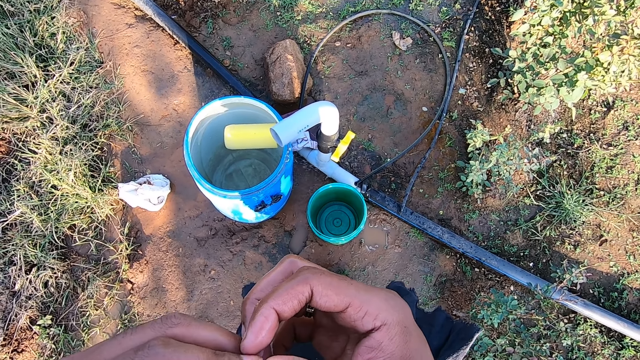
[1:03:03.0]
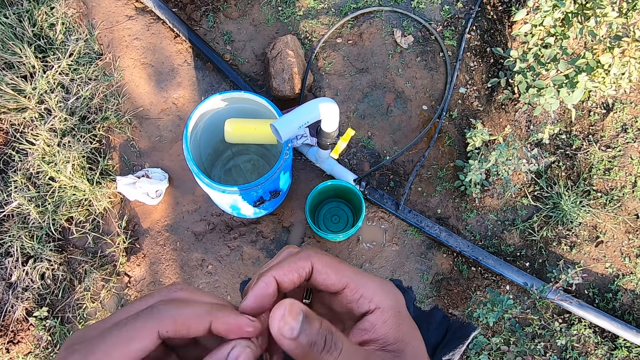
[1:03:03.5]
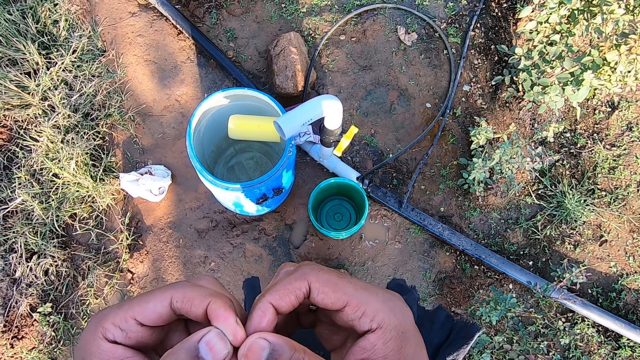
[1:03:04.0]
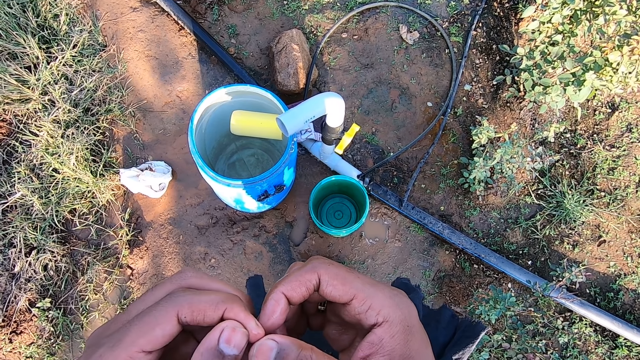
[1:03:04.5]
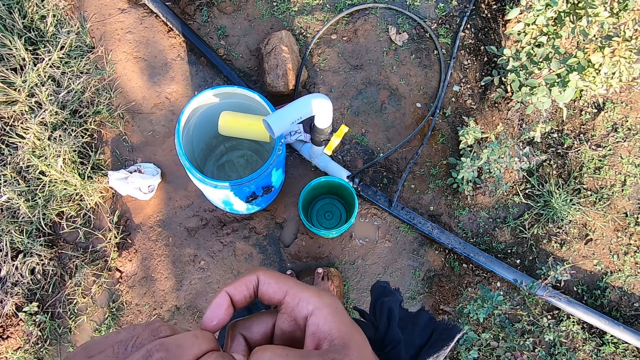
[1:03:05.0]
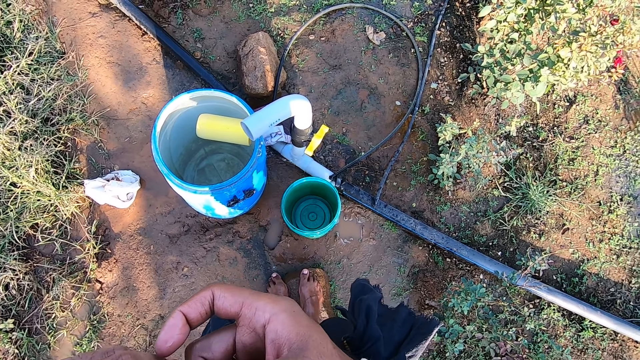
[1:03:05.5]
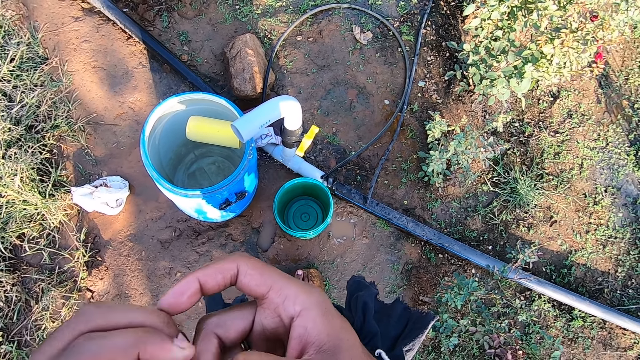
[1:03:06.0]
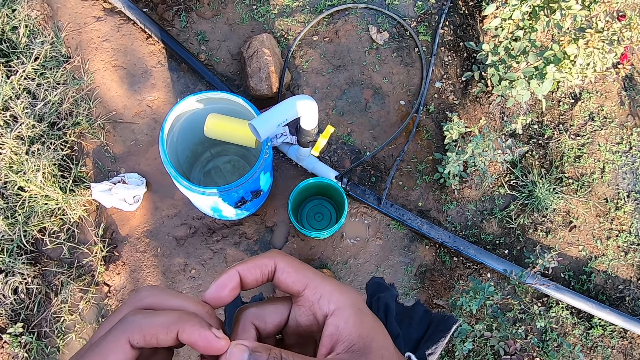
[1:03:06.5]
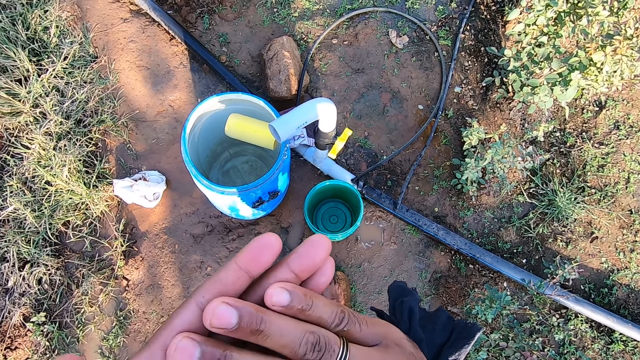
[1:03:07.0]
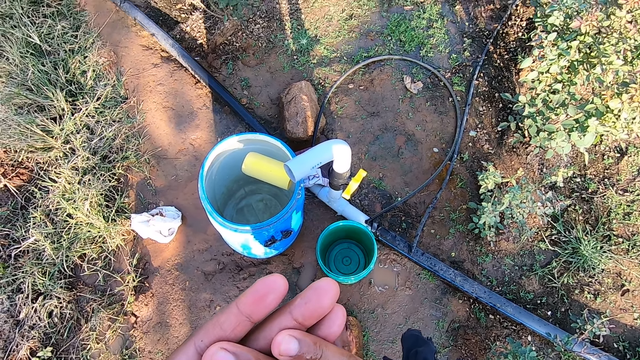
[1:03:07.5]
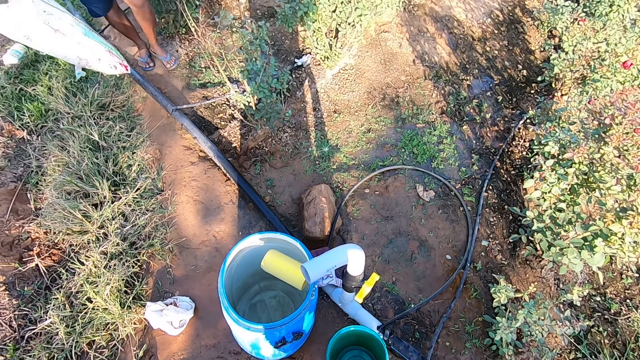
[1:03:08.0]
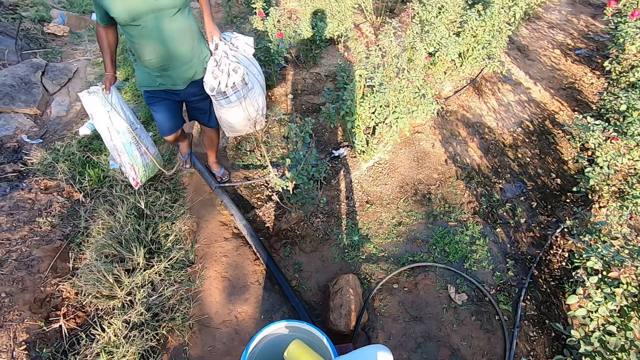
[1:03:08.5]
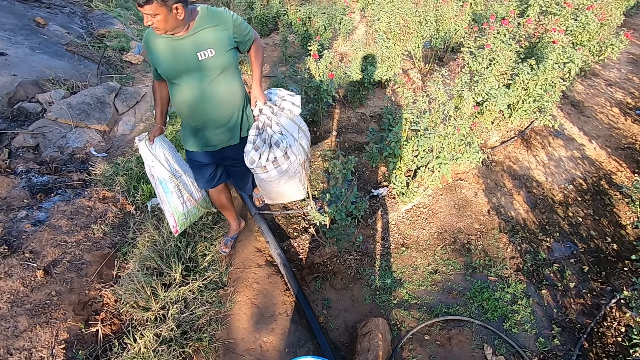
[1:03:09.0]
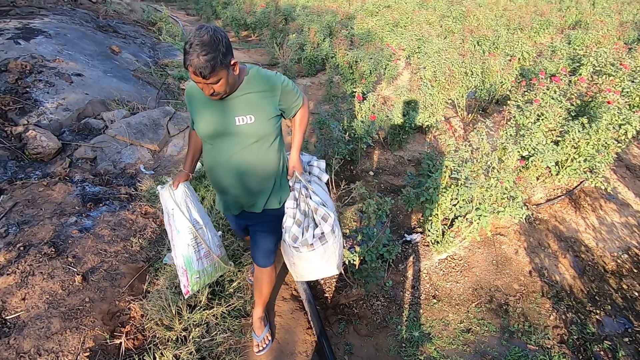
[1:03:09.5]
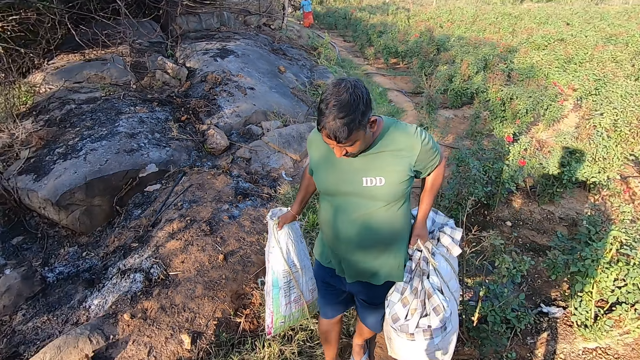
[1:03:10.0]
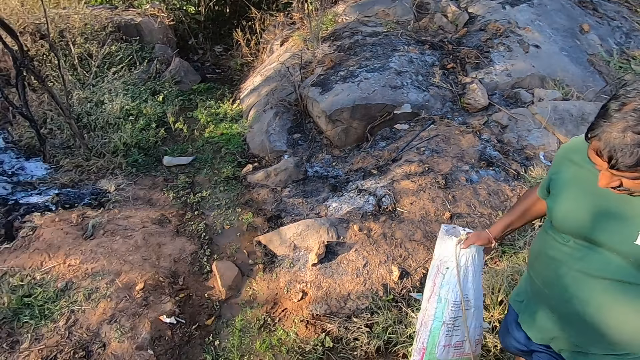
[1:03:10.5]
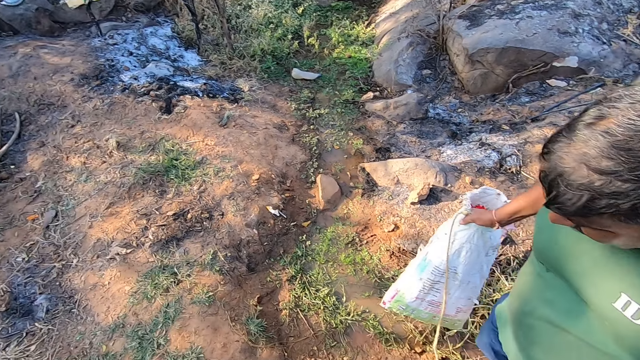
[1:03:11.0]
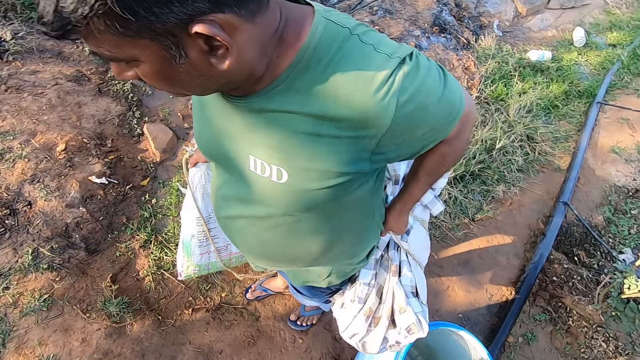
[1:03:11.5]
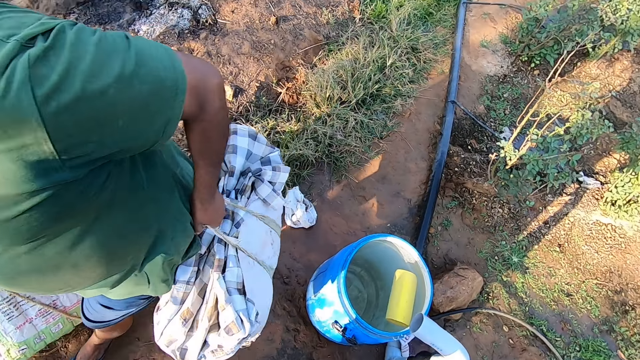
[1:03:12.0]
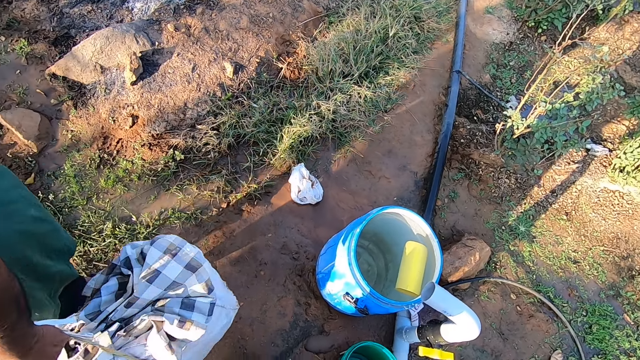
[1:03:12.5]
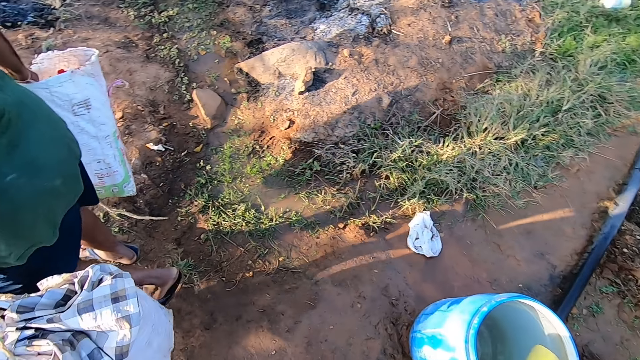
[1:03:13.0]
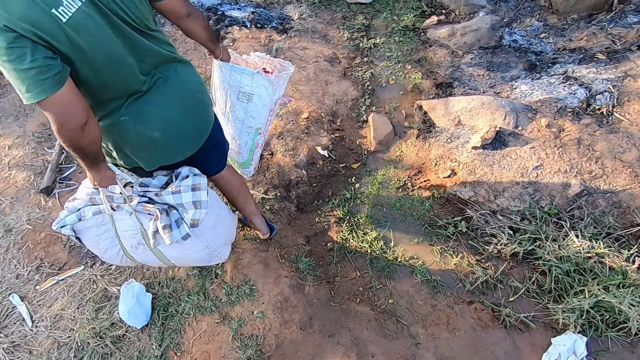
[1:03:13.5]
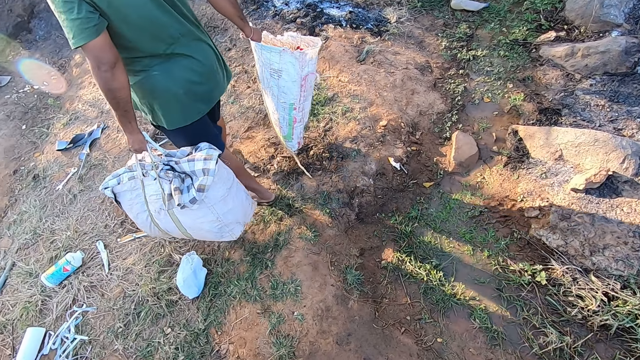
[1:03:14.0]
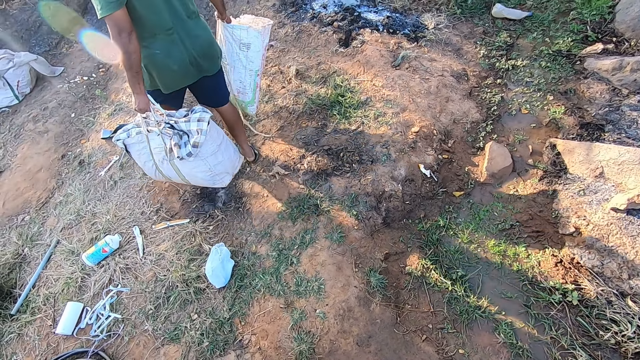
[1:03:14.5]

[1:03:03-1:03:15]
The camera wearer looks round. They dialogue with a man. They look round.

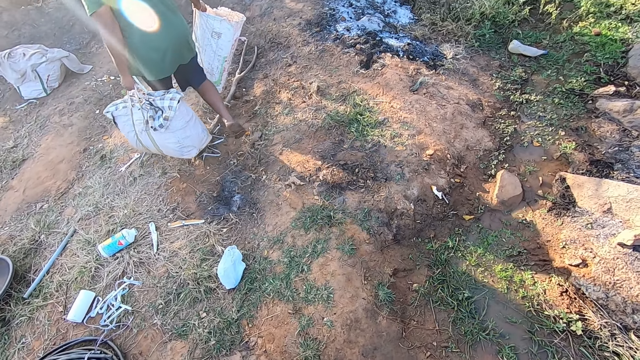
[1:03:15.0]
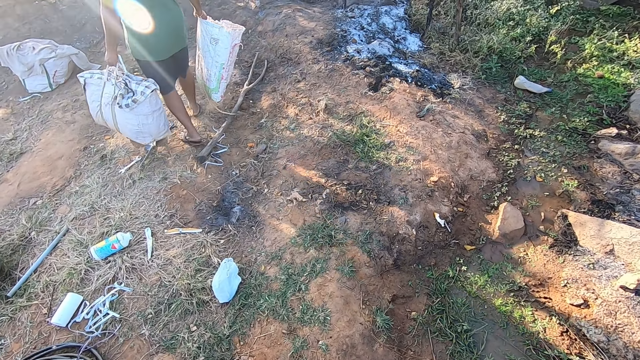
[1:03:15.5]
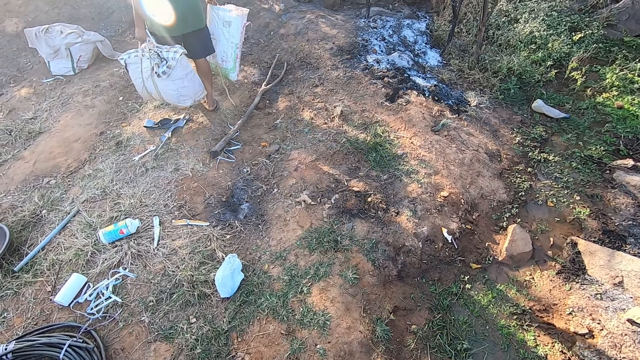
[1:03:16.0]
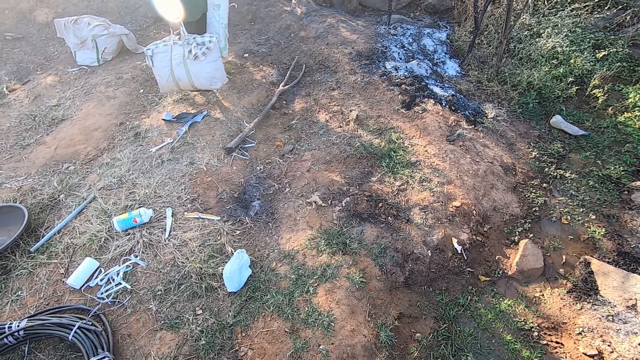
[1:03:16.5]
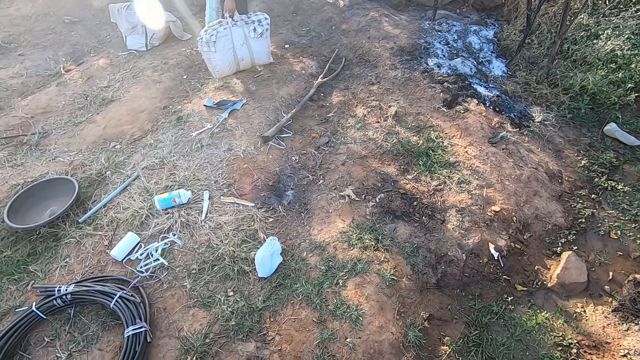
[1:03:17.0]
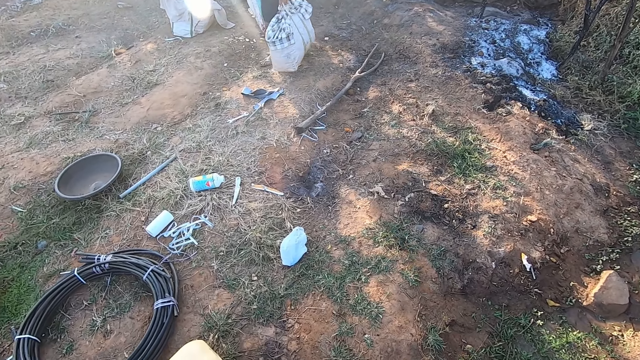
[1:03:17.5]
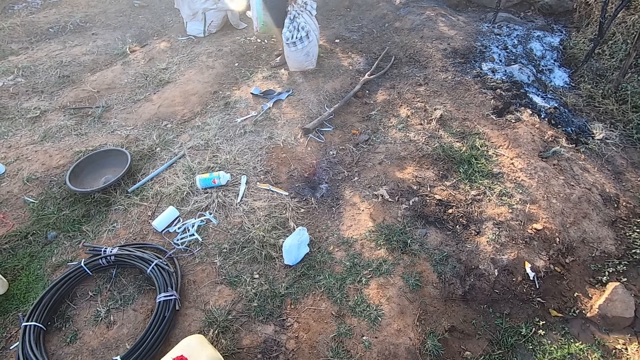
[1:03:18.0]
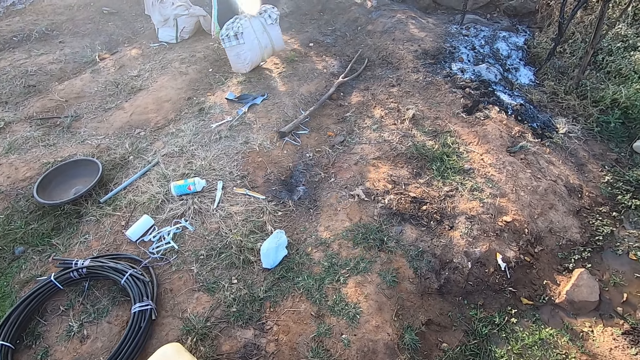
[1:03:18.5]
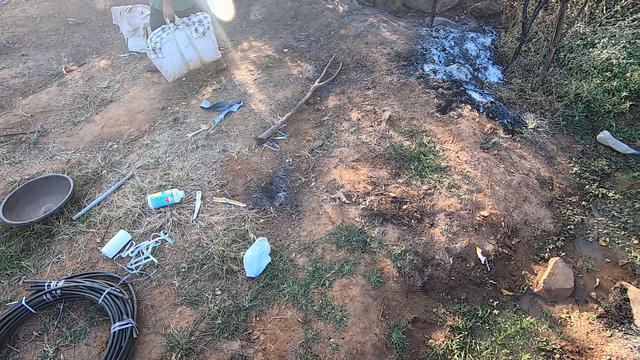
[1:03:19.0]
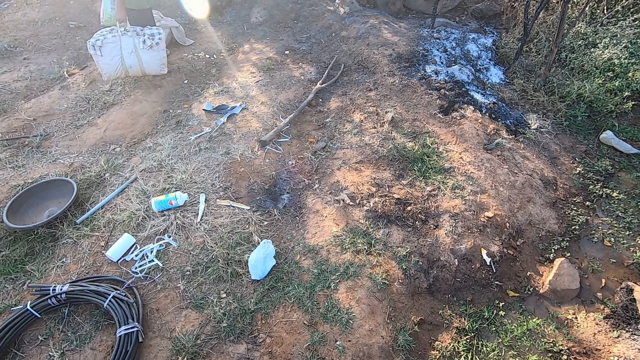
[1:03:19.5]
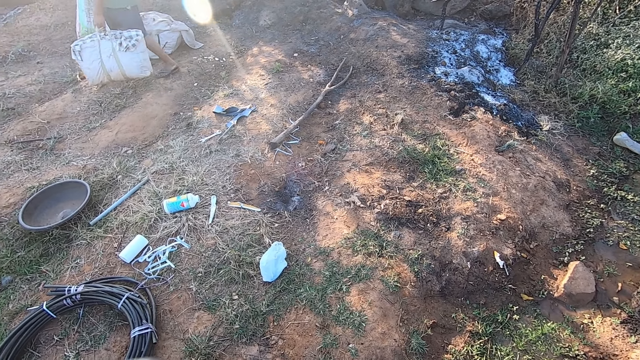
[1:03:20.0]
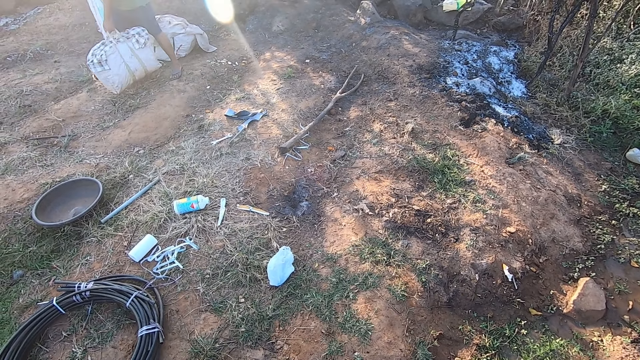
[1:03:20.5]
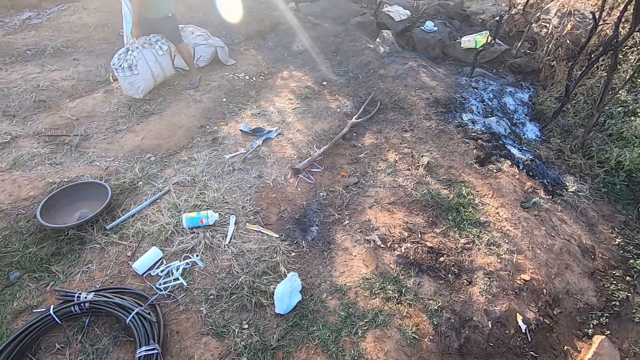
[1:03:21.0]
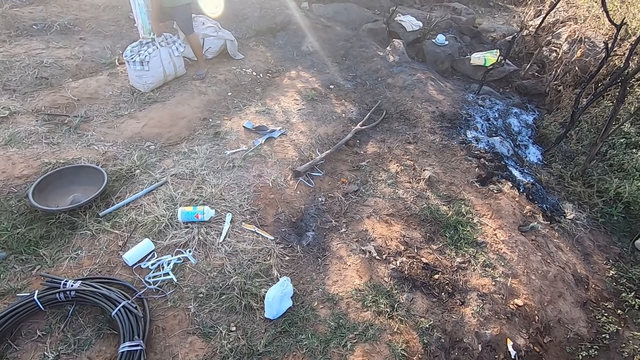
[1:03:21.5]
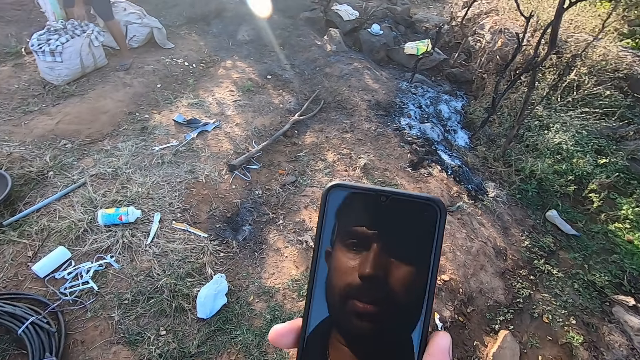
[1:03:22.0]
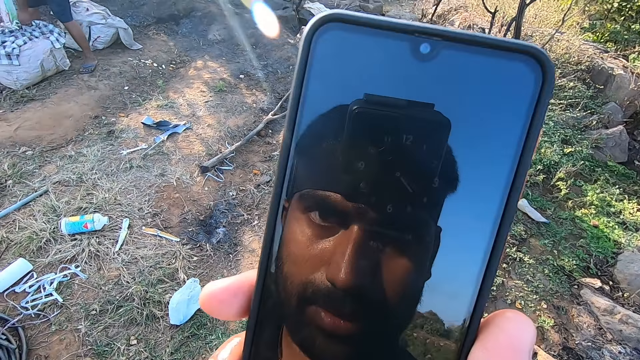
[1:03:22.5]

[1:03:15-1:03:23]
The camera wearer dialogues with a man. They look round. The man drops a sack of flowers in his left hand on the ground. The camera wearer stares at a phone.
